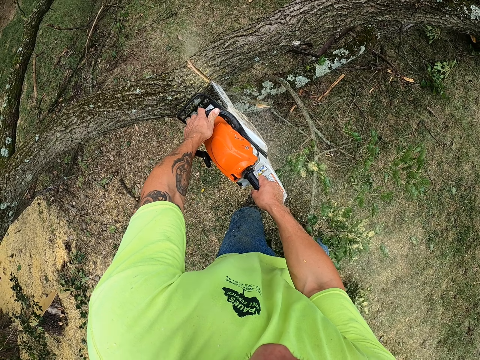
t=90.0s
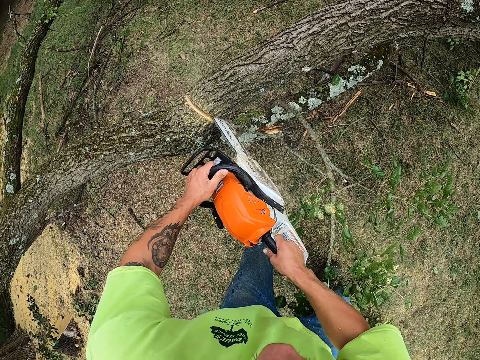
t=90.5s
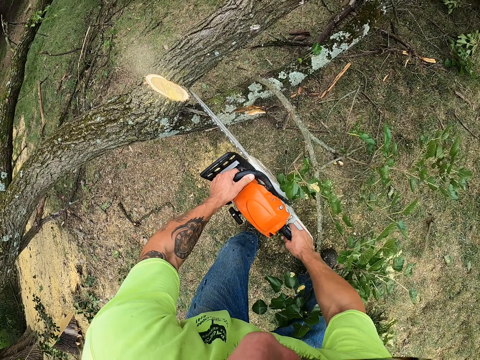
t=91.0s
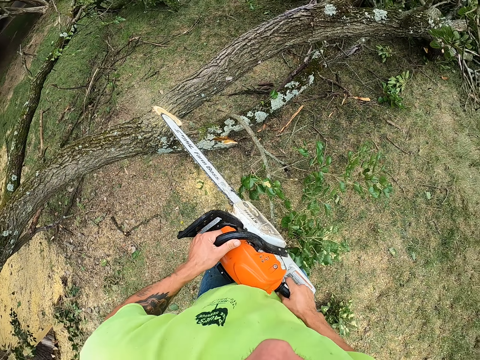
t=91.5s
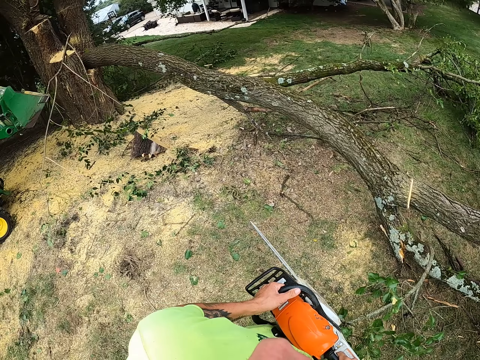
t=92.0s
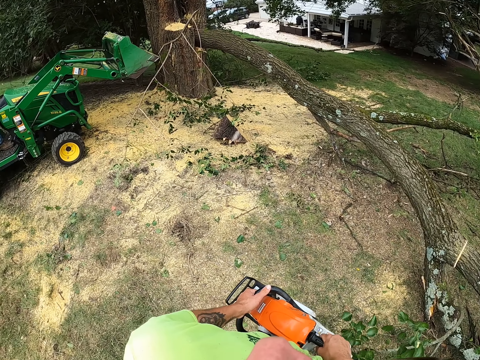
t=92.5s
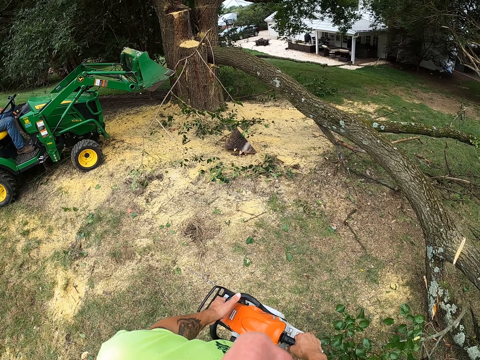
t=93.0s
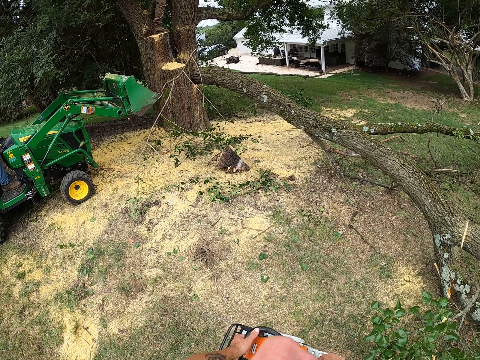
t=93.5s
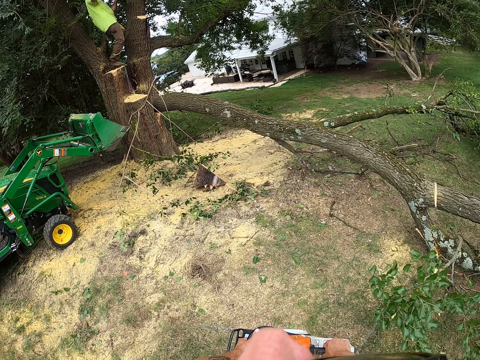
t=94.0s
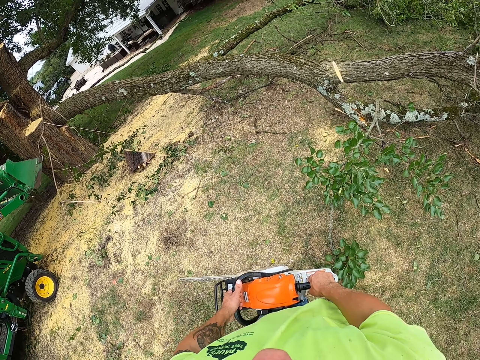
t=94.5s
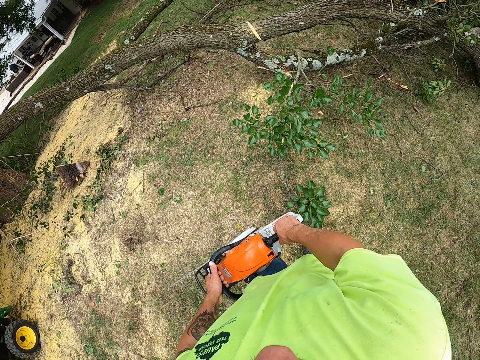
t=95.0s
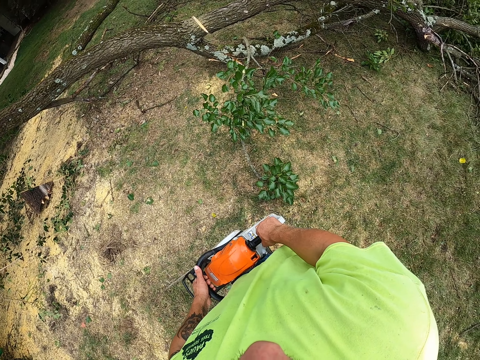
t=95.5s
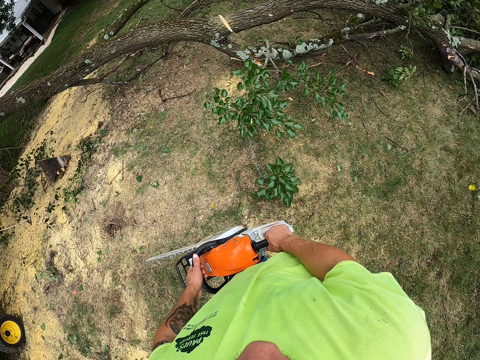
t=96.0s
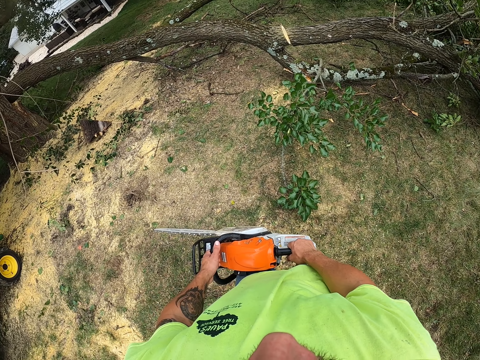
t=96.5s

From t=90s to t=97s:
The camera wearer holds the chain saw with both hands.

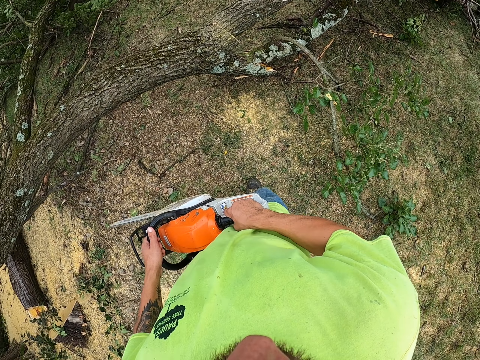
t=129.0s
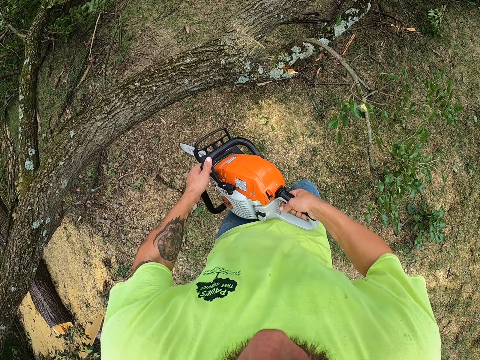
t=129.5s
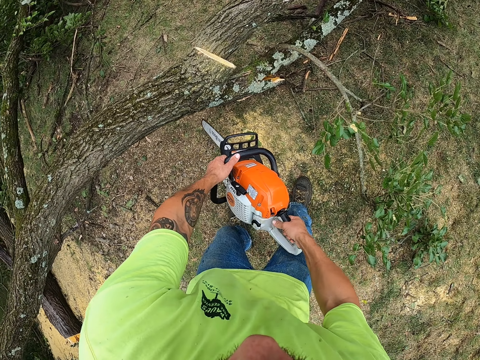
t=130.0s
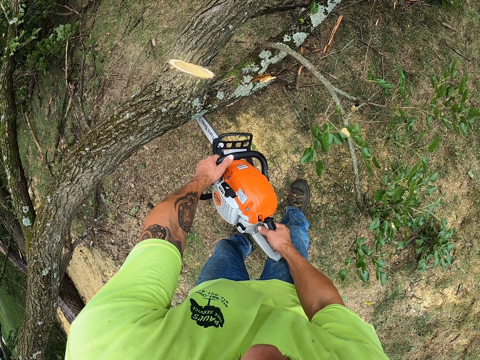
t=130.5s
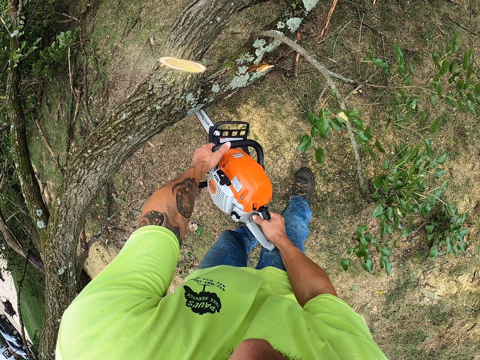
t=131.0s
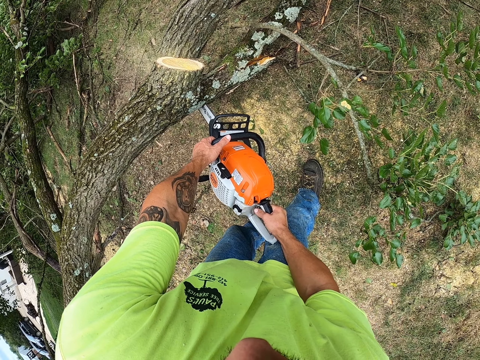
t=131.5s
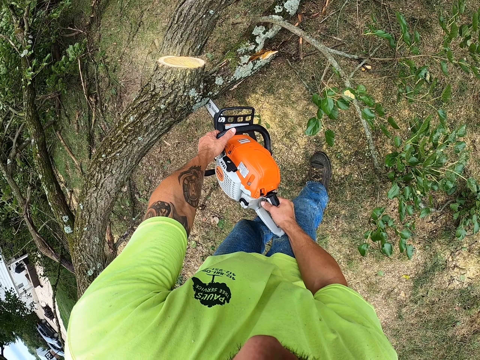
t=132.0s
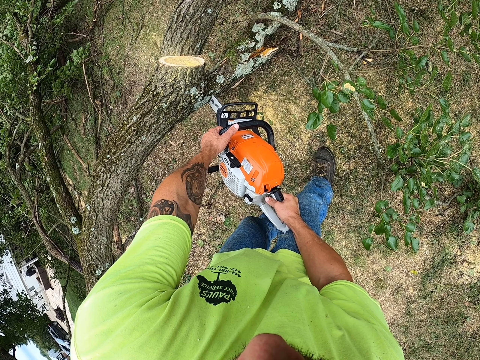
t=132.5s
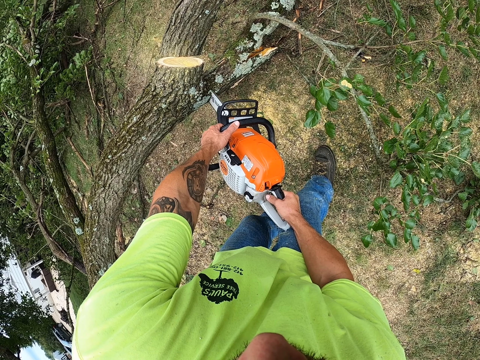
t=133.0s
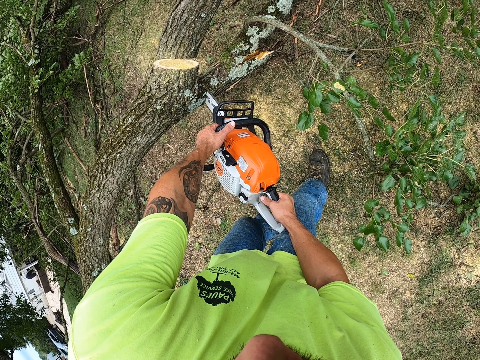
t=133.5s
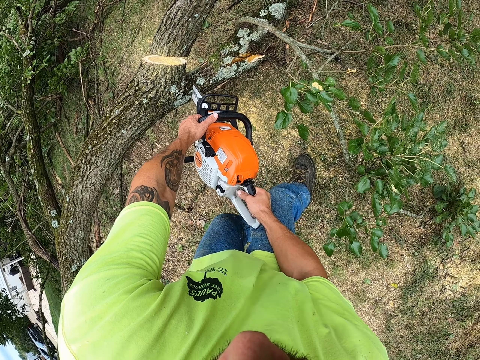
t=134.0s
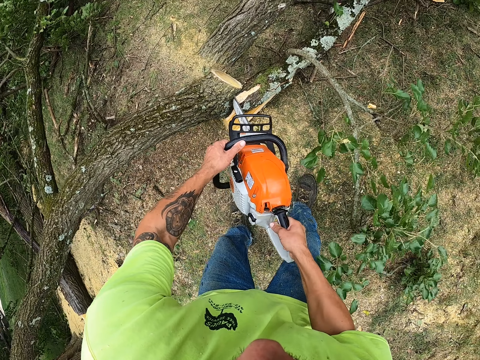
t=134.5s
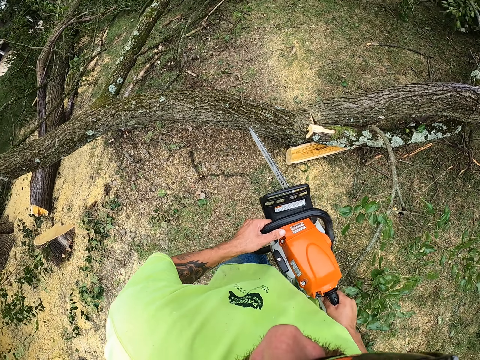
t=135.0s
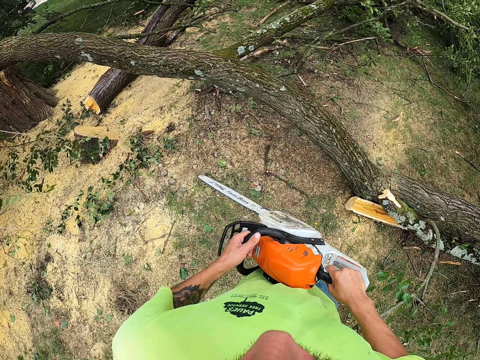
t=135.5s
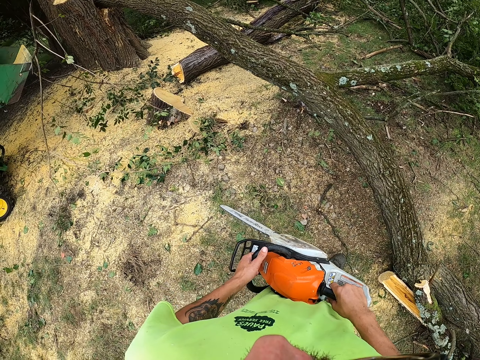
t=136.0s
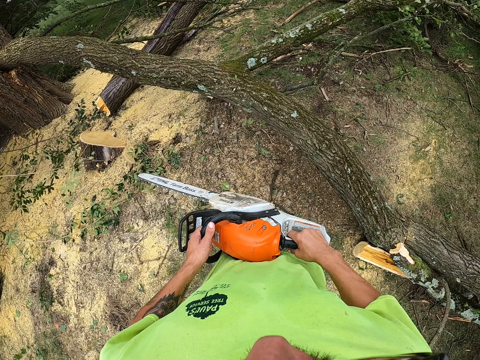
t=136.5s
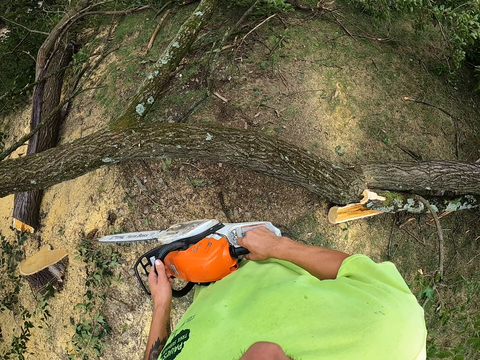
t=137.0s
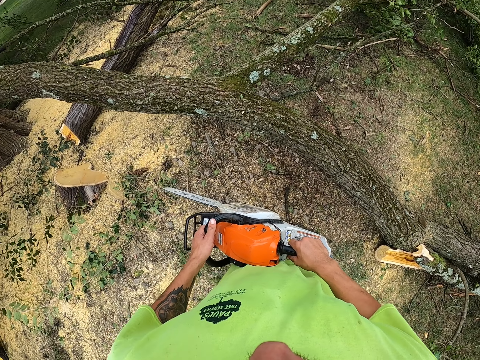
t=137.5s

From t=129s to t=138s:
The camera wearer cuts a branch off the tree with the chain saw in both hands. They hold the chain saw with both hands.

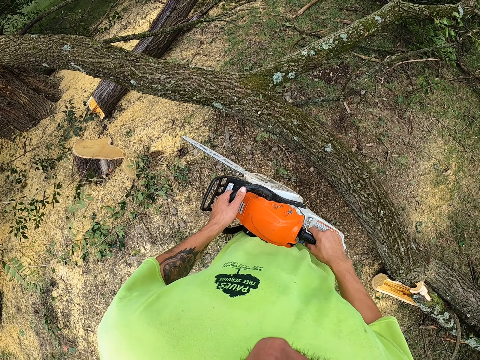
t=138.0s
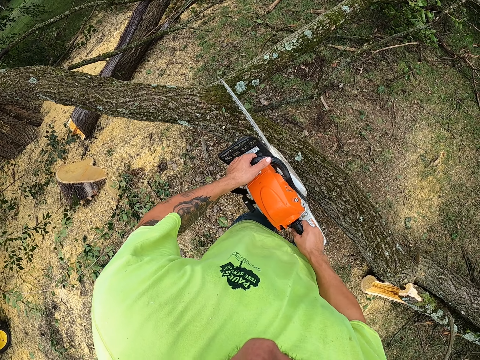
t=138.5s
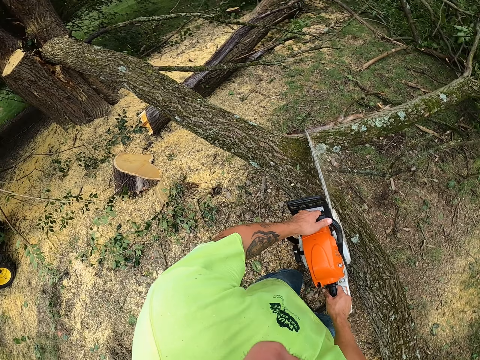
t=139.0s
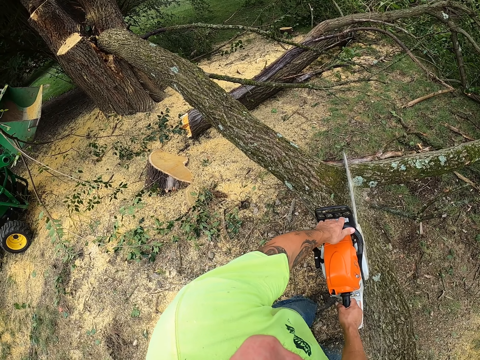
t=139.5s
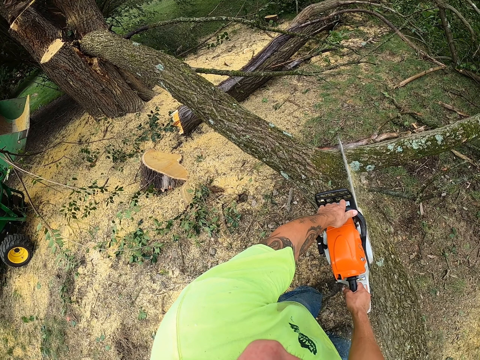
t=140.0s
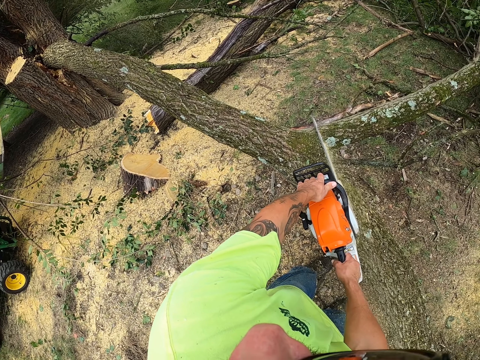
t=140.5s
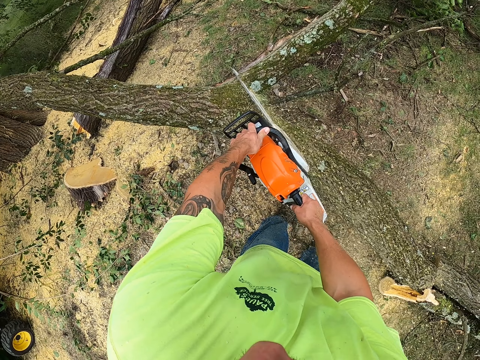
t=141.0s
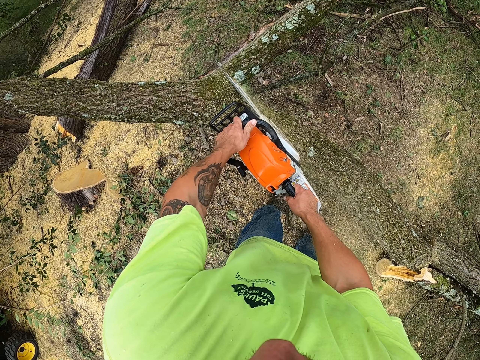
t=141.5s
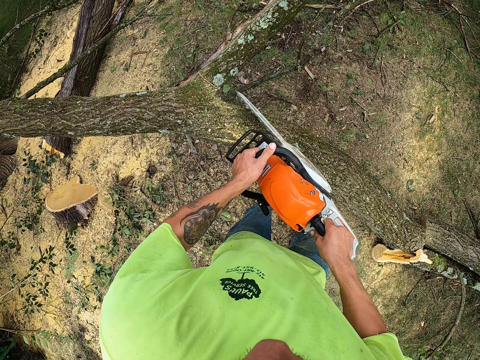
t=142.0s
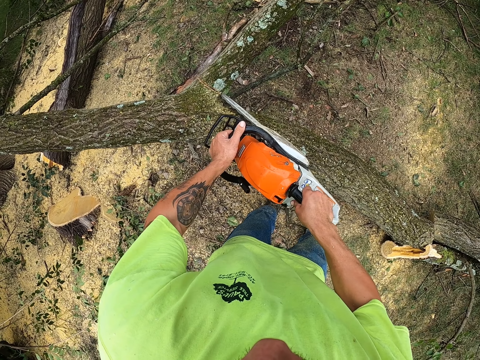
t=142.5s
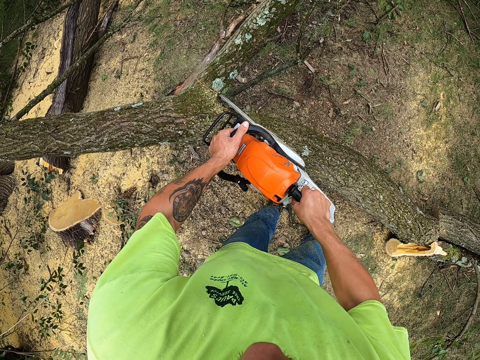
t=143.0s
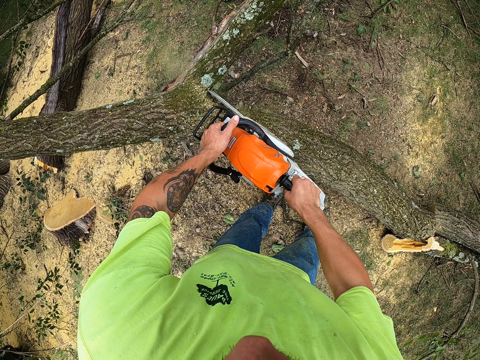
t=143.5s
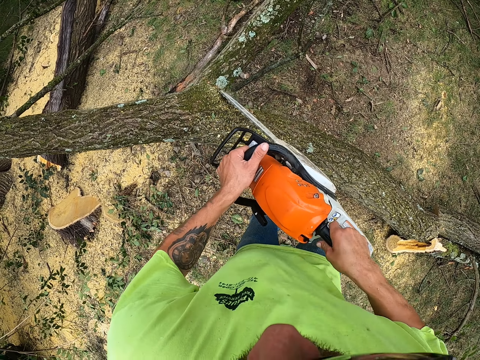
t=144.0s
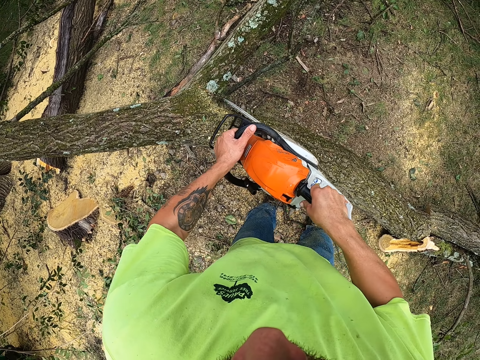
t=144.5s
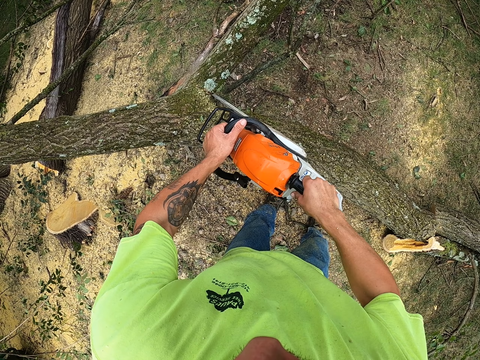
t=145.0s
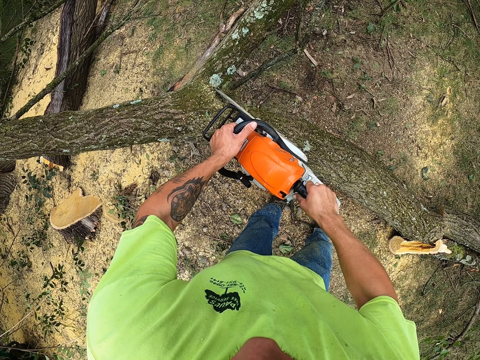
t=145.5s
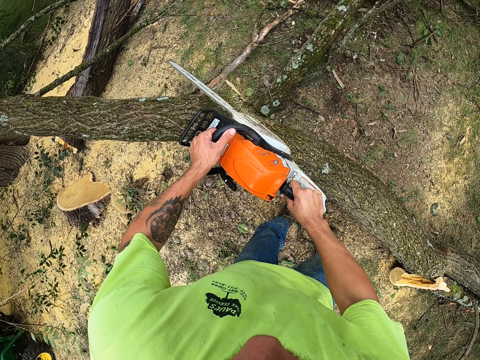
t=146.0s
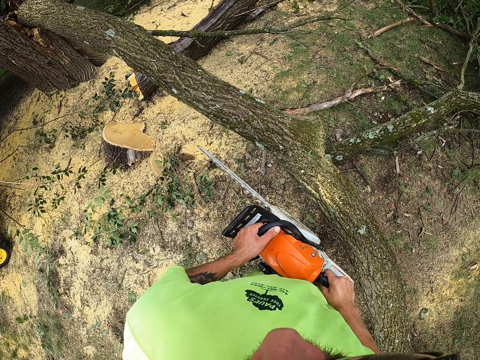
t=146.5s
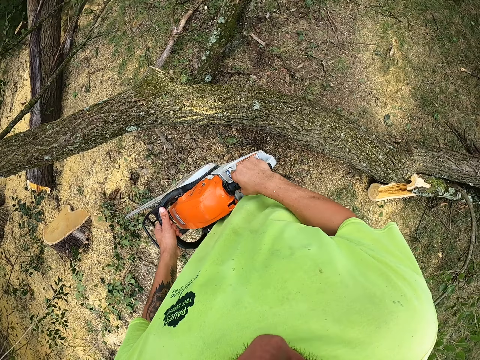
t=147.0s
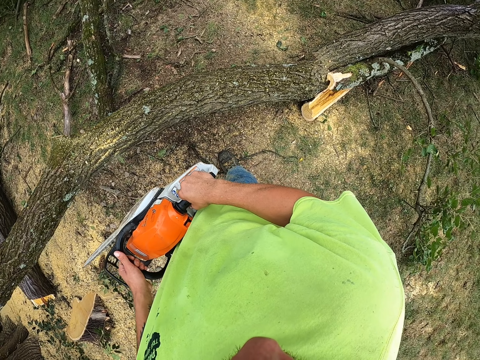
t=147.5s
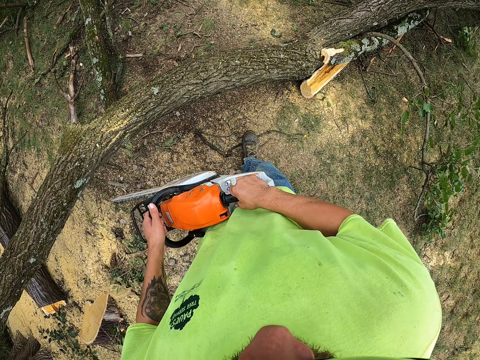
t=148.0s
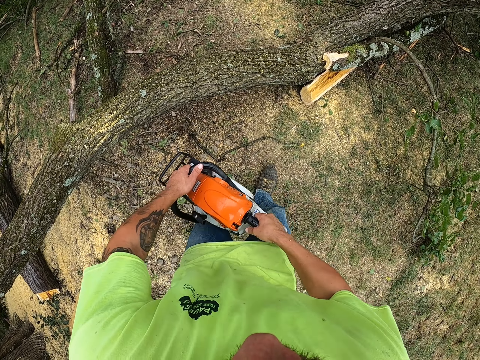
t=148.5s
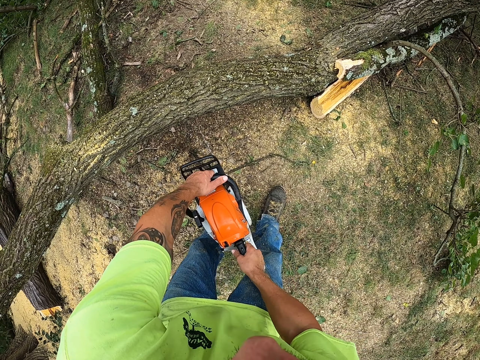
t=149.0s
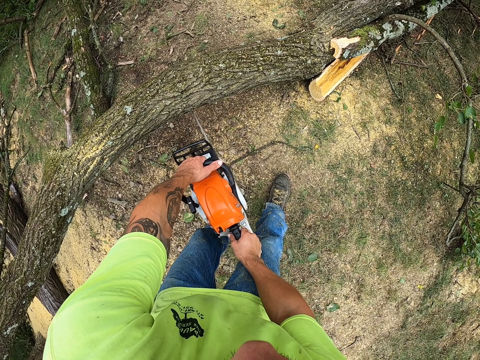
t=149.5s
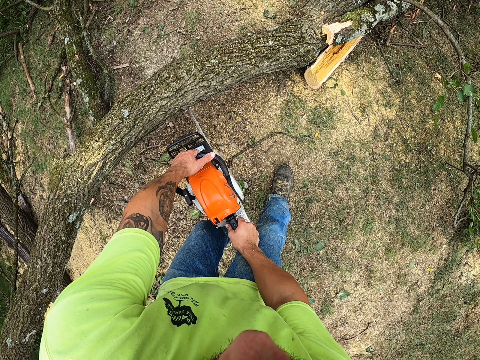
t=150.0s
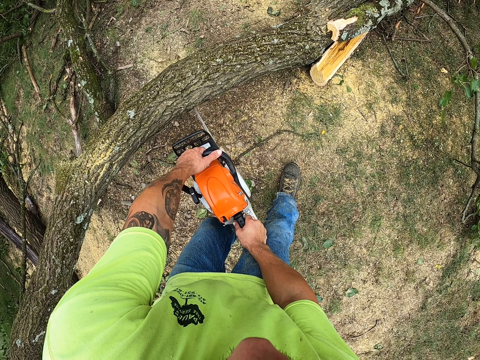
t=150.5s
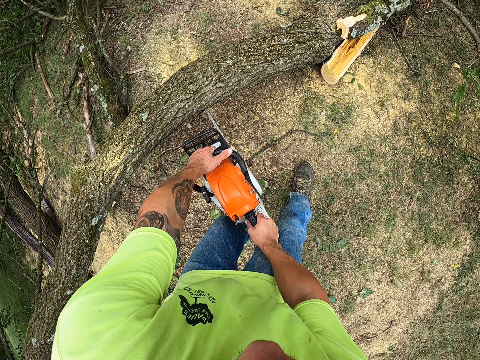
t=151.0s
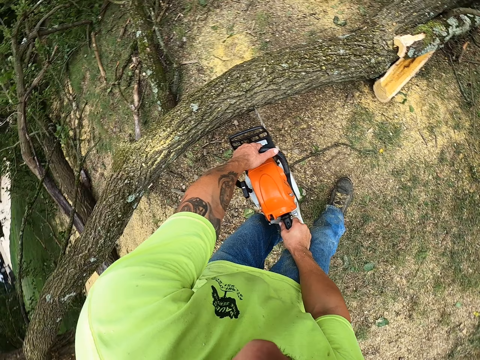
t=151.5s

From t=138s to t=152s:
The camera wearer cuts a branch off the tree with the chain saw in both hands. They cut a branch with the chain saw repeatedly. They hold the chain saw with both hands. They cut the tree with the chainsaw in both hands.
